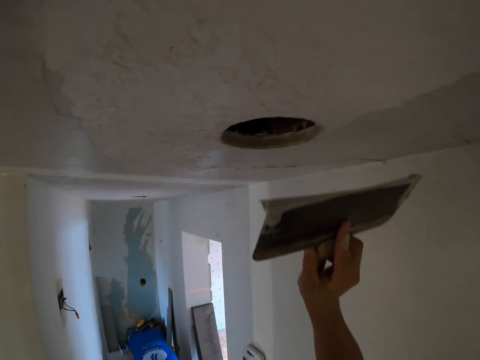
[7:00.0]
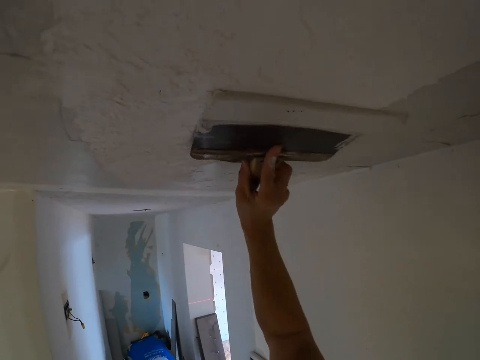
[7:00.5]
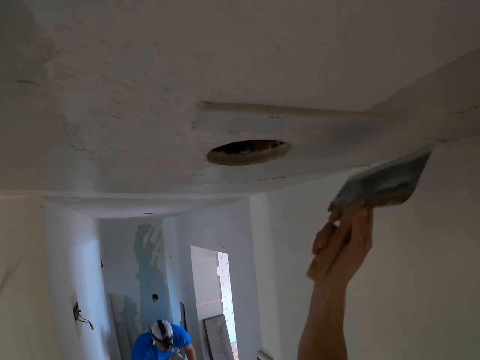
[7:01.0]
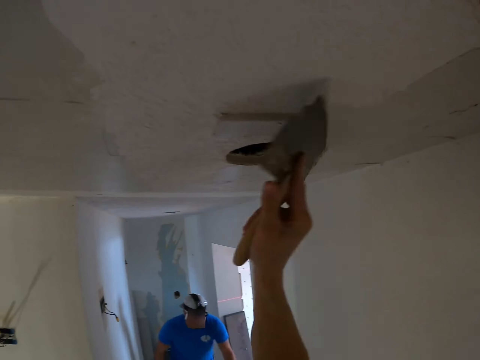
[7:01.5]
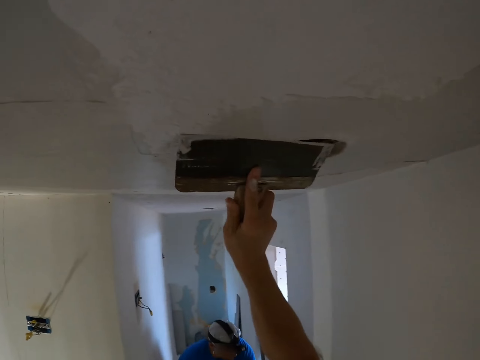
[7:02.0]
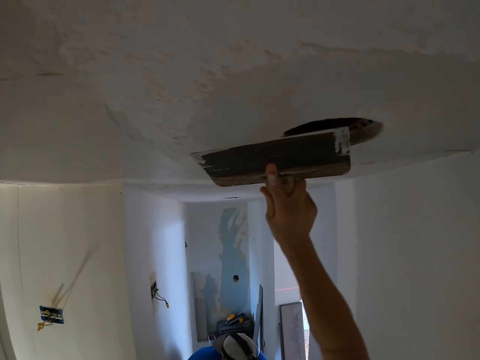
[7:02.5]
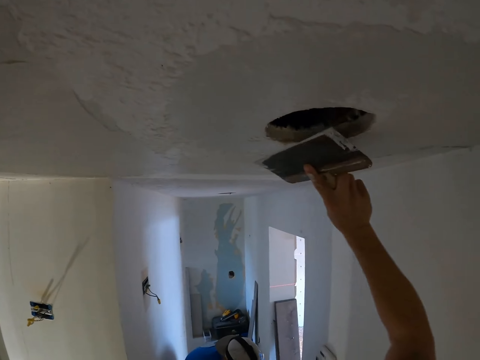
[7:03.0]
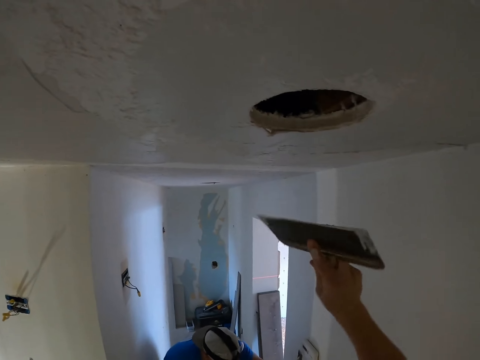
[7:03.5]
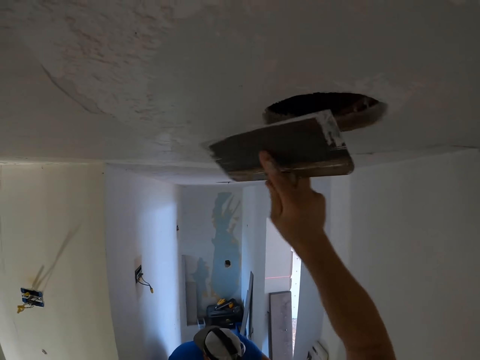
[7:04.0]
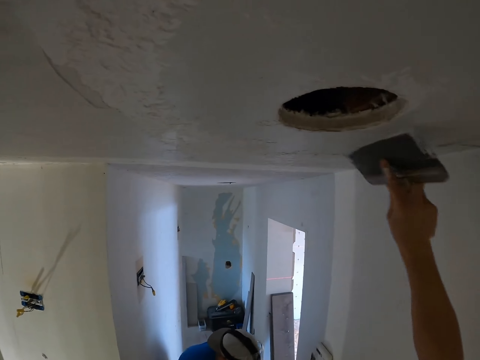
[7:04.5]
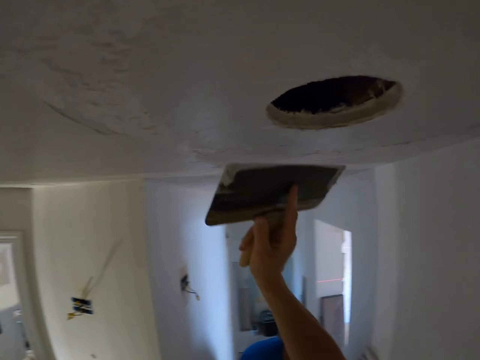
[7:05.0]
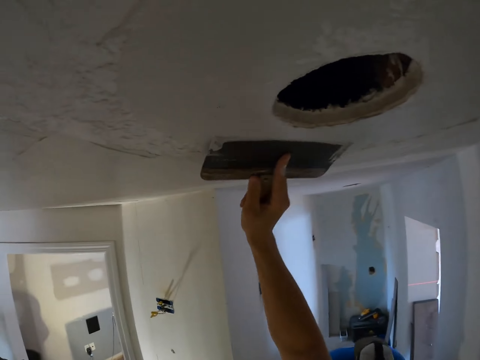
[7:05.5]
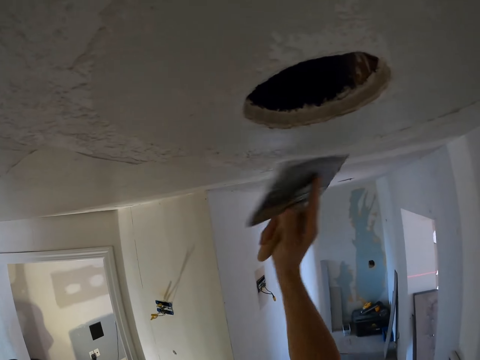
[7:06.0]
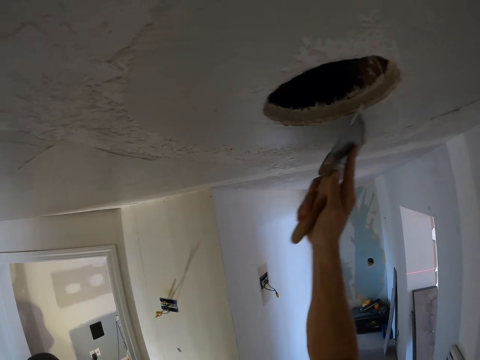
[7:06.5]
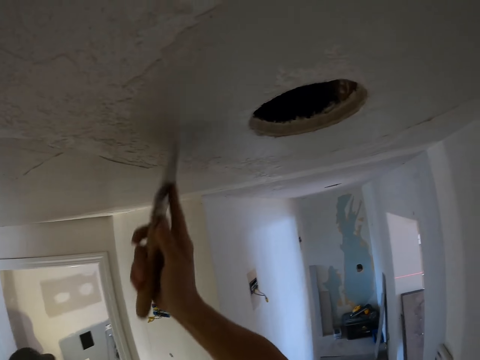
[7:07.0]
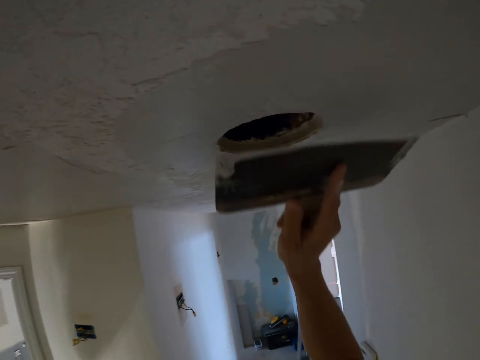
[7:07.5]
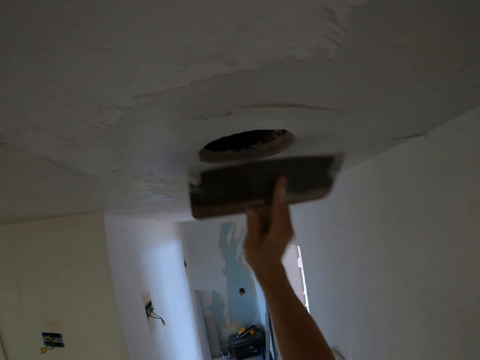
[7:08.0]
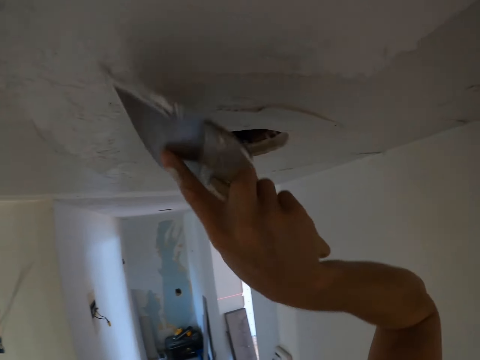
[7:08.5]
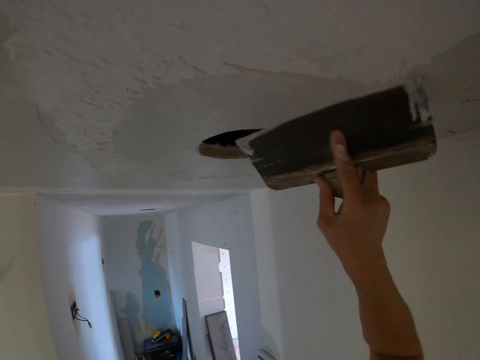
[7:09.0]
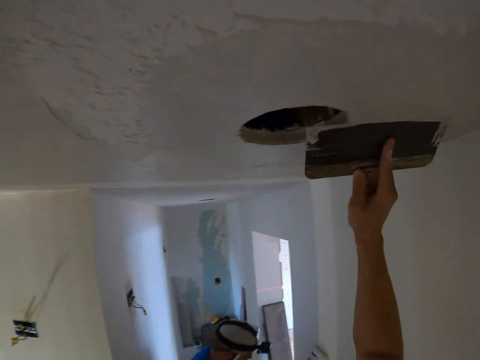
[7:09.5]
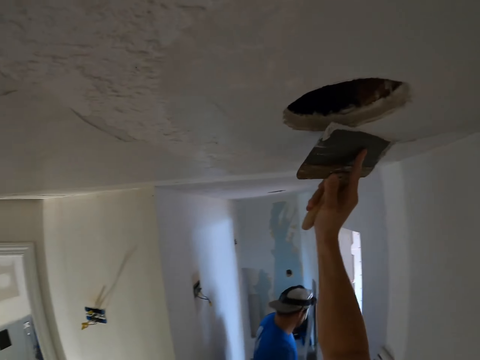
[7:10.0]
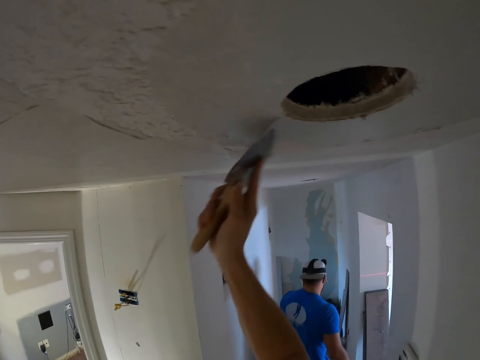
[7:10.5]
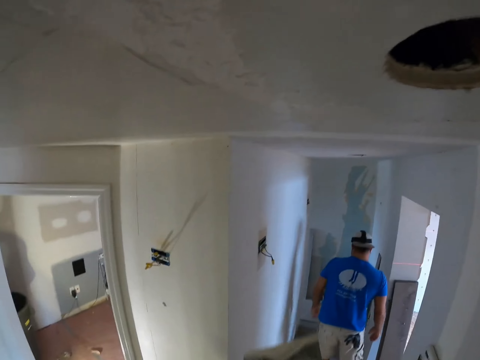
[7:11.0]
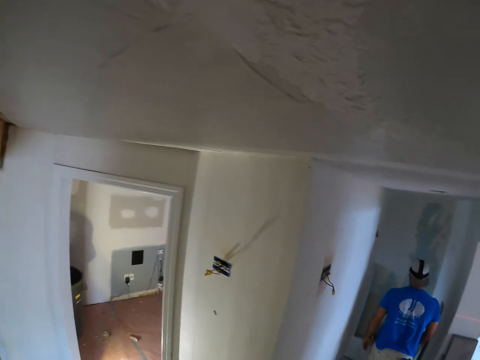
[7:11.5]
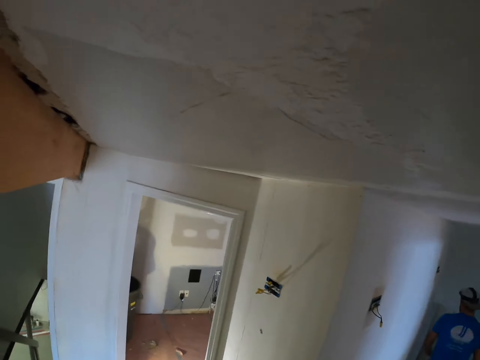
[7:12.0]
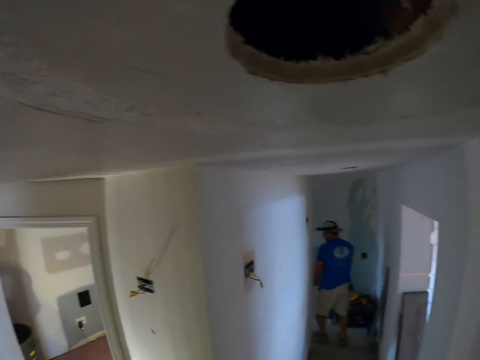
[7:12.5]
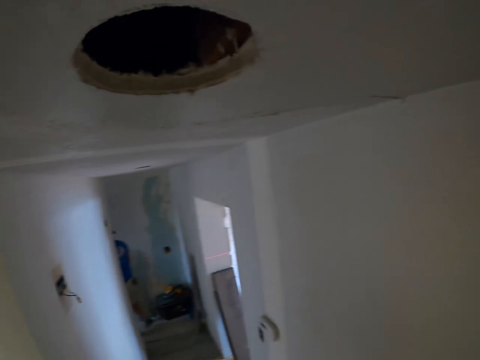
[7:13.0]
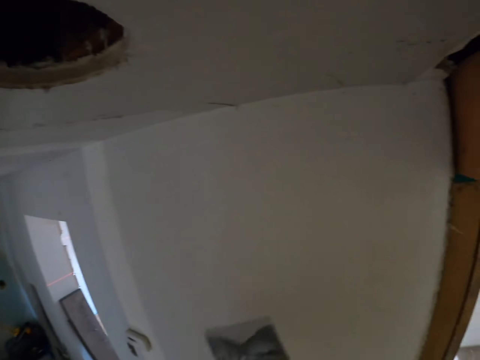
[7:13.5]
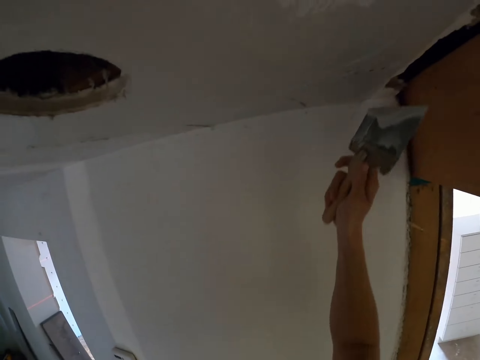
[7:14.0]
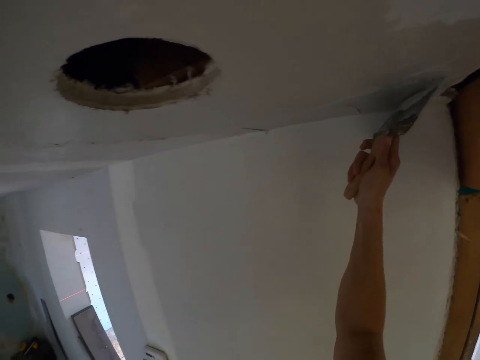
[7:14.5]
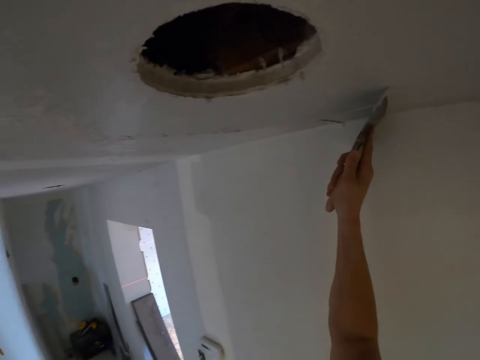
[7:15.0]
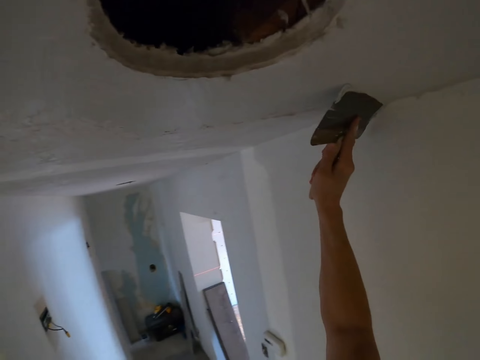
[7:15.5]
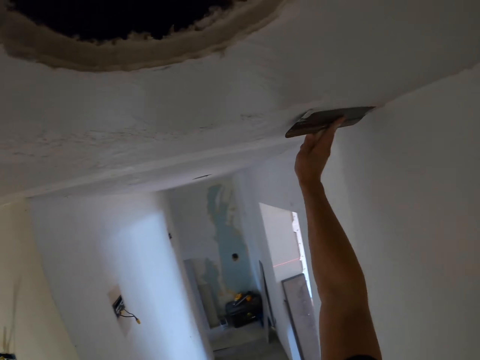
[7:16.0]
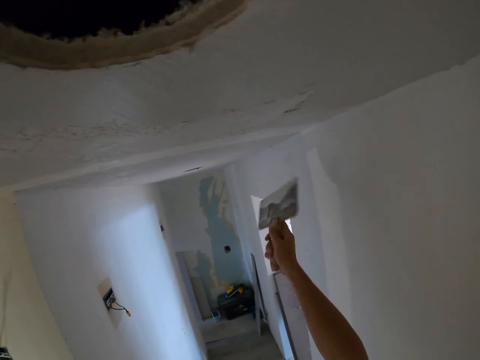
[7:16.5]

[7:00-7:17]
The camera wearer paints the wall. They stare at the painted wall. They paint the wall.

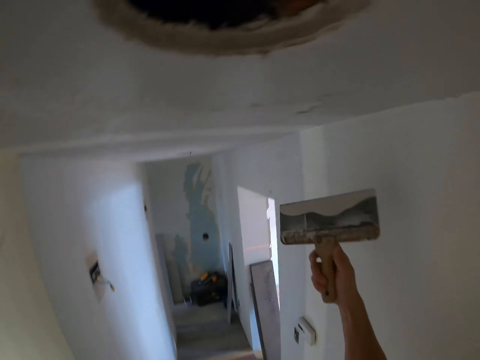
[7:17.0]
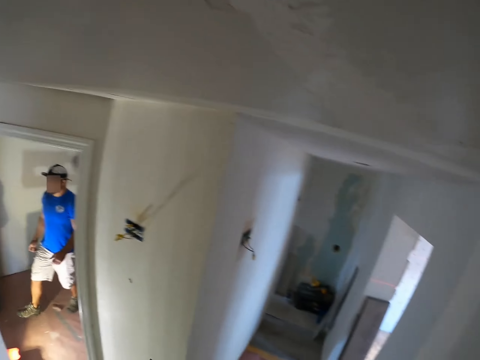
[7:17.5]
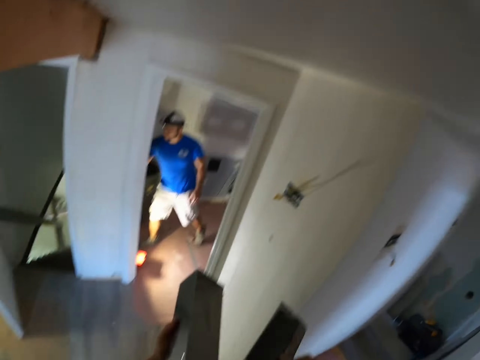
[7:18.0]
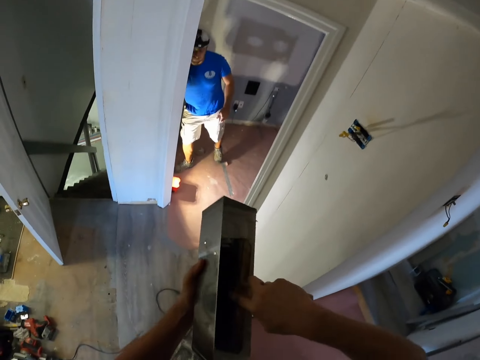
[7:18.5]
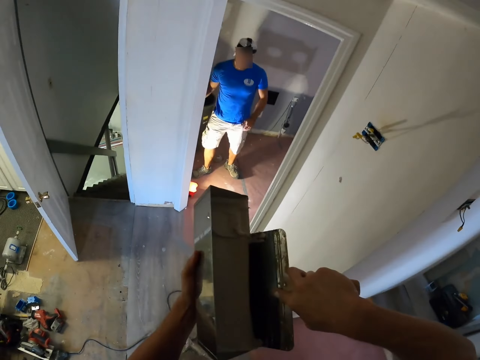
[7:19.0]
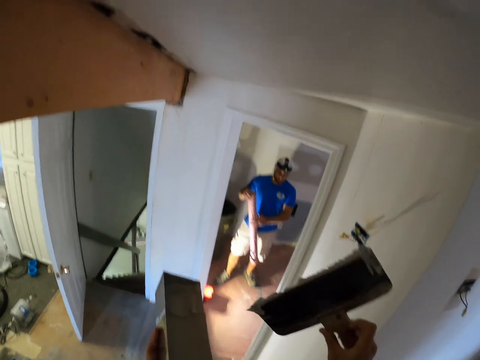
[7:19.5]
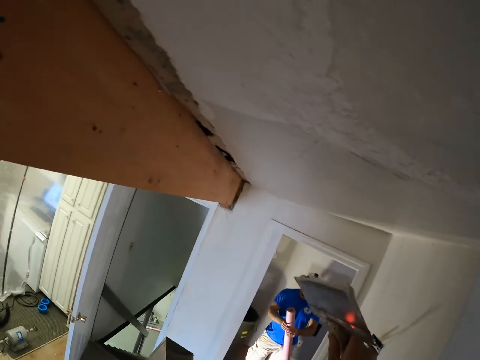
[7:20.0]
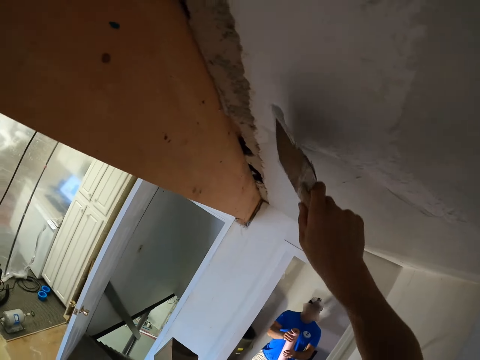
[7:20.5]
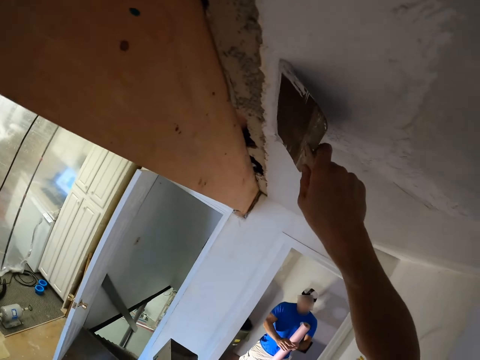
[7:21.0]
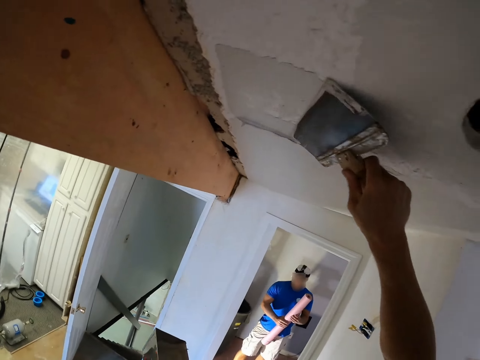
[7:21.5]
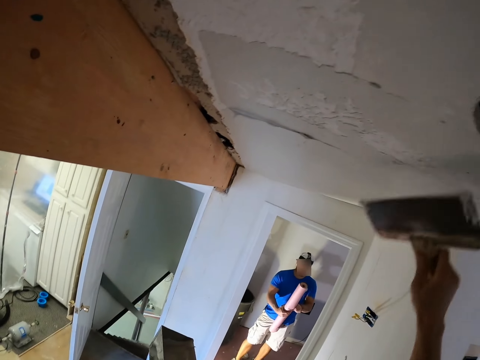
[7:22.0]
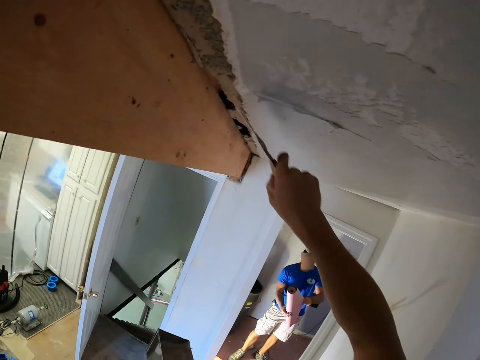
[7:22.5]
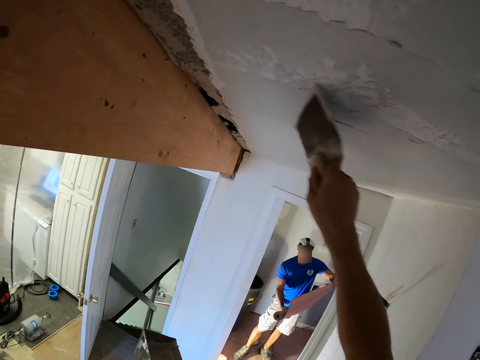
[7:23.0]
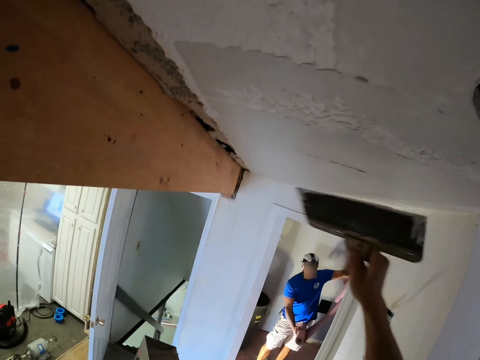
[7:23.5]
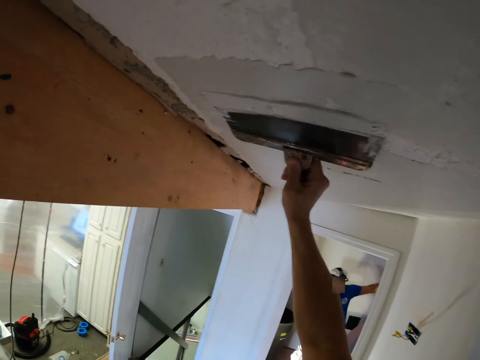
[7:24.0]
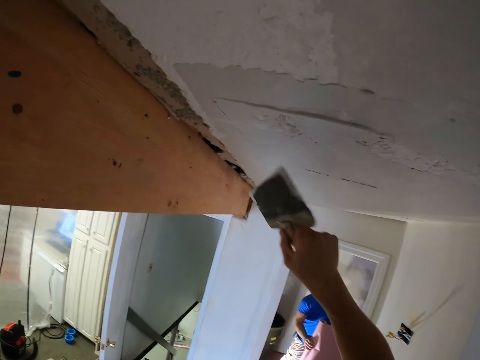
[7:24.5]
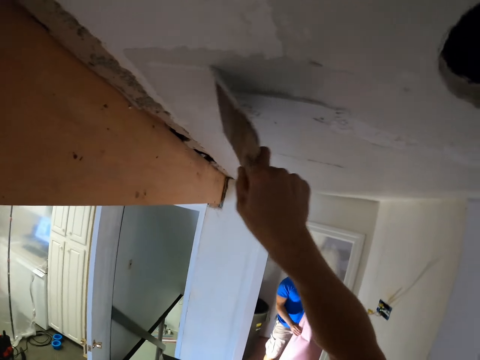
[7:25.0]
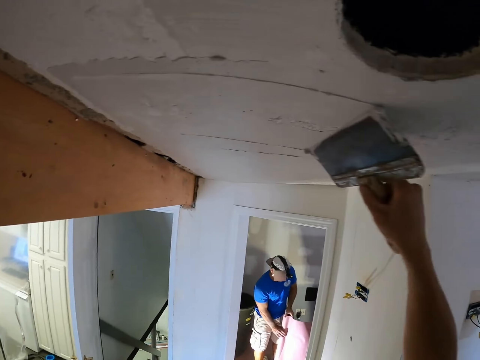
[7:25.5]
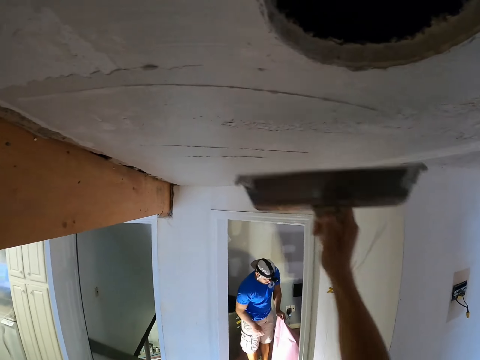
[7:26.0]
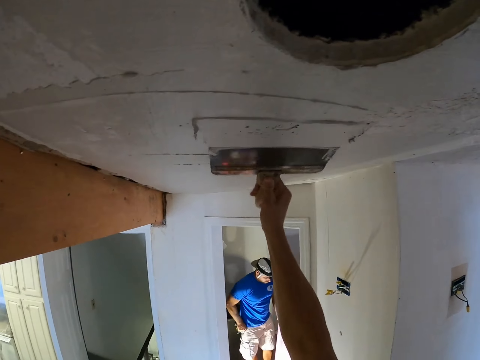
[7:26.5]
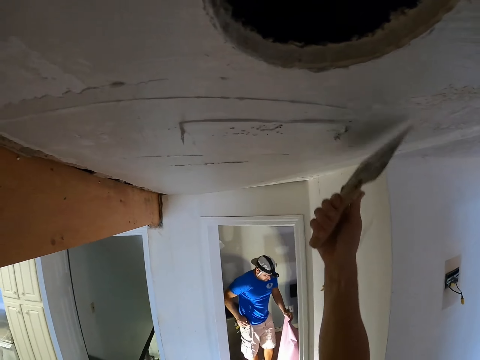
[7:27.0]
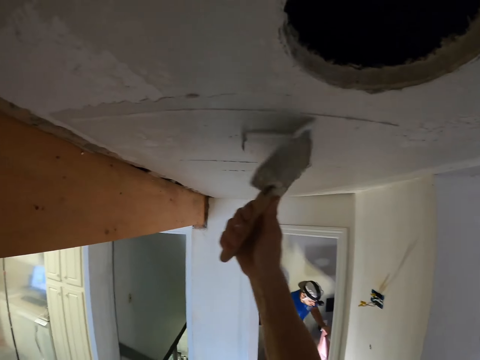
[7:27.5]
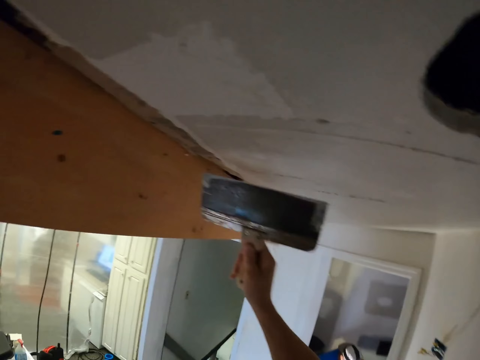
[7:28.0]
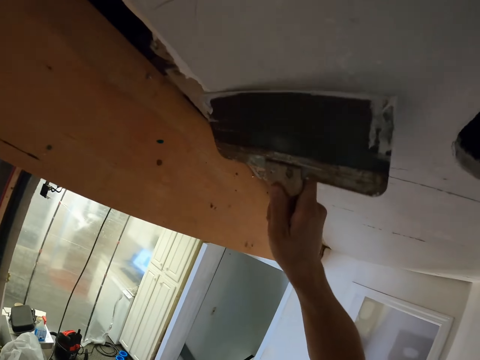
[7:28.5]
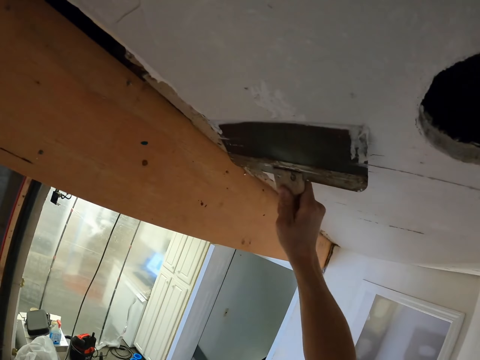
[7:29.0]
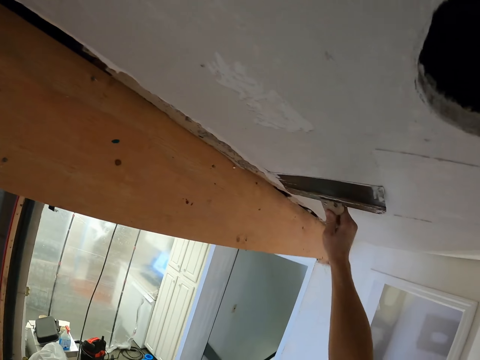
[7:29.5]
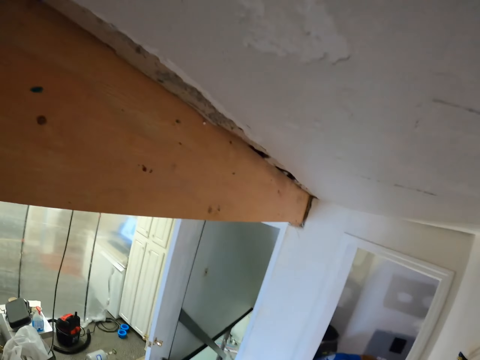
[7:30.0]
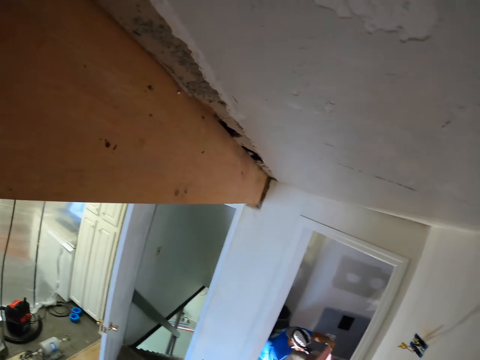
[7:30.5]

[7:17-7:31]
The camera wearer scoops the paints in the container with a trowel. They paint the wall.
